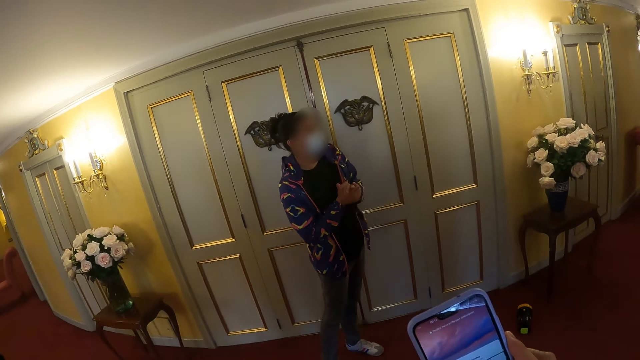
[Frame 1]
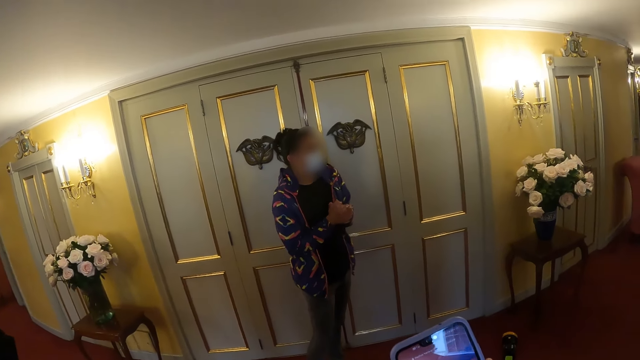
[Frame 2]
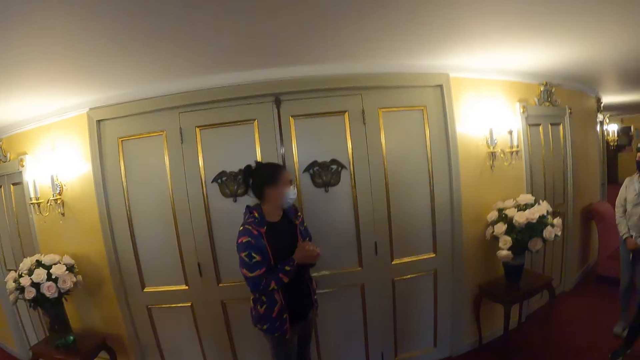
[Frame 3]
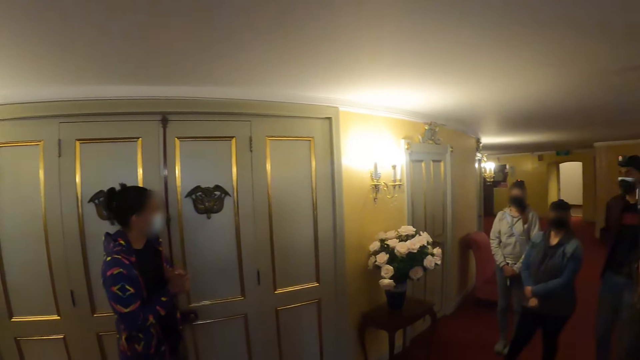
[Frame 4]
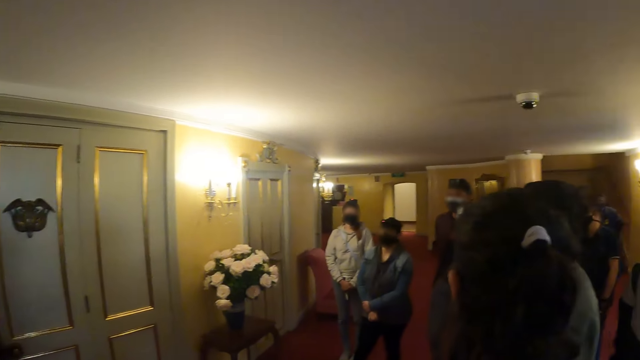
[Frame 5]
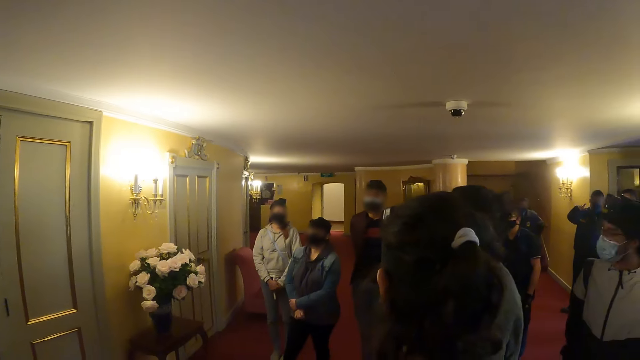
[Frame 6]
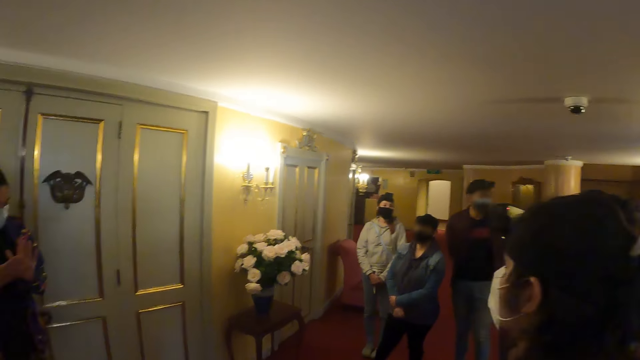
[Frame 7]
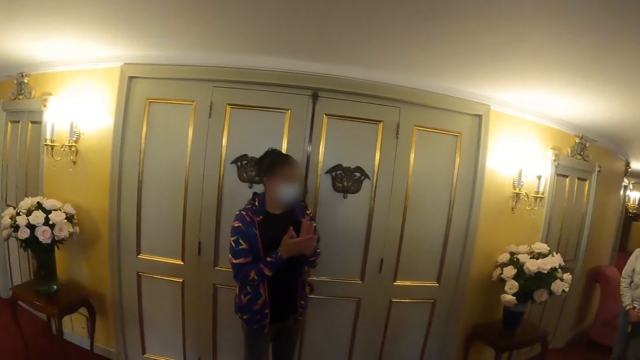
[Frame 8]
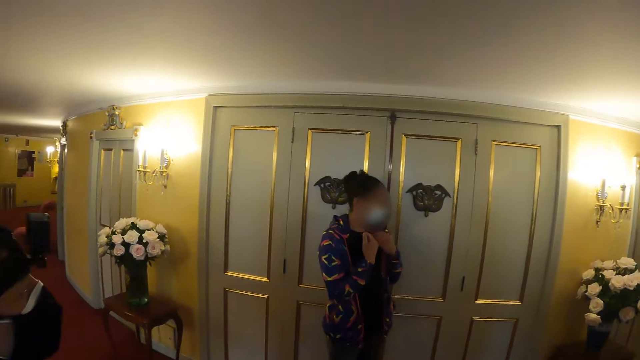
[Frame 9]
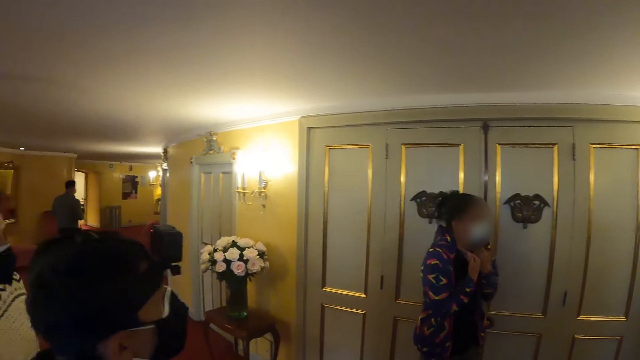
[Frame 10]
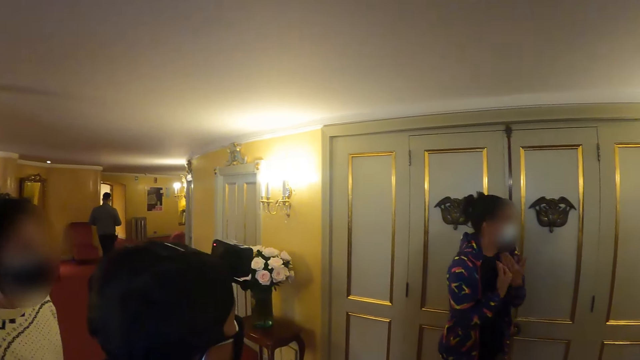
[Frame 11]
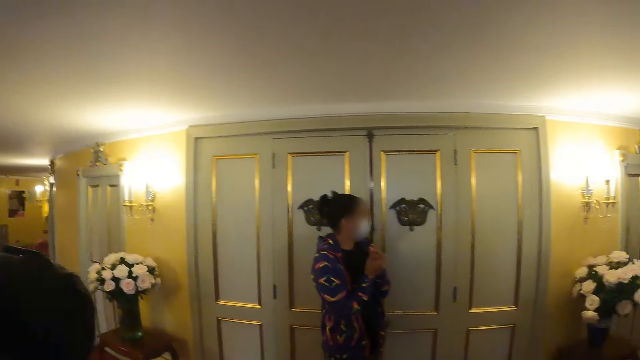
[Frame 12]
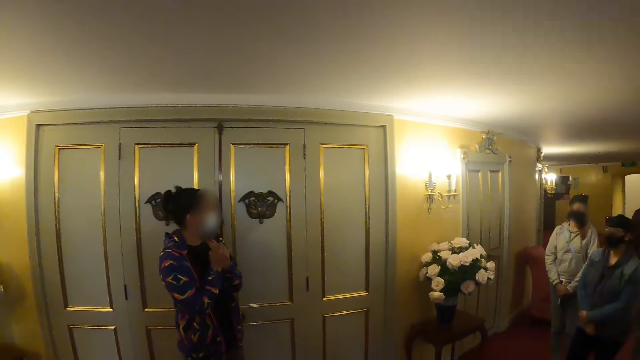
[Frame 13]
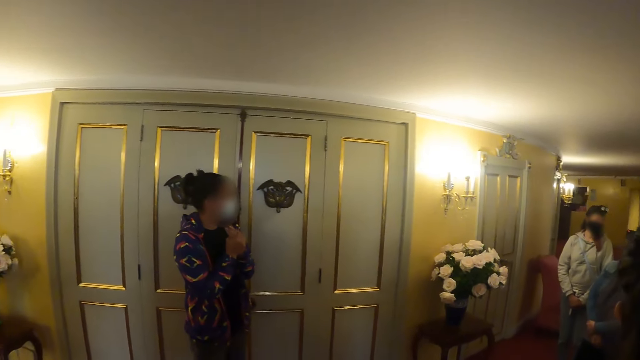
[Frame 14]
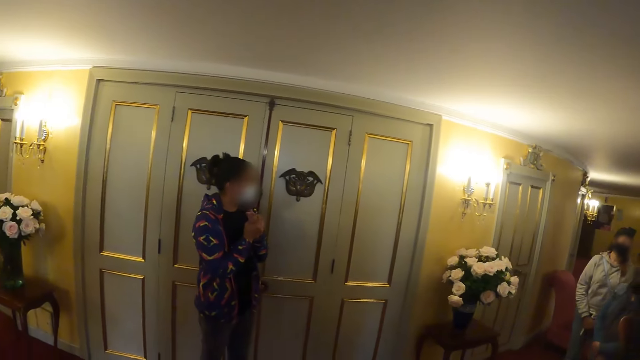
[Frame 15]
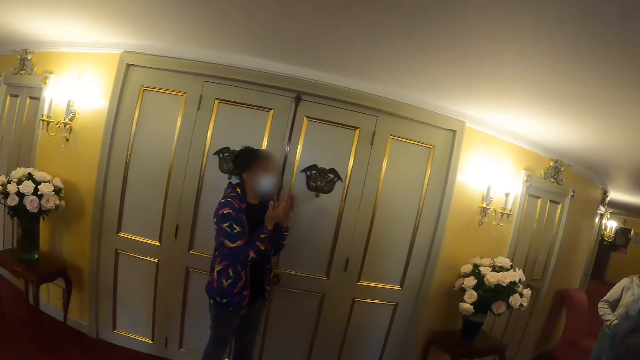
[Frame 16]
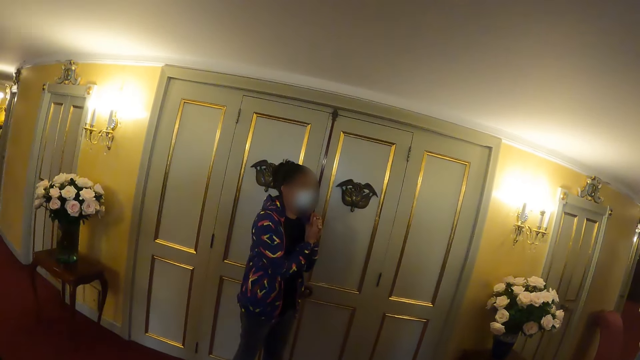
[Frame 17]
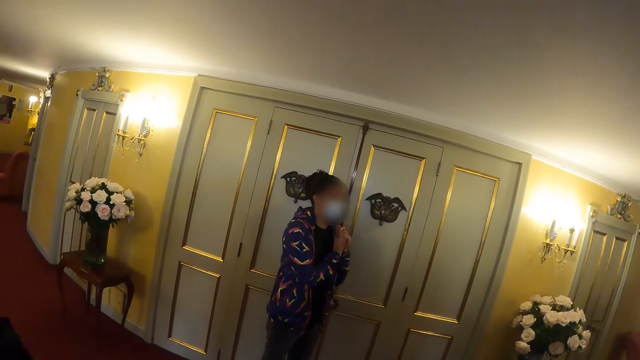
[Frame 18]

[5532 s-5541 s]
The camera wearer looks right. They look around the hallway. They look forward. They look left. They look forward.

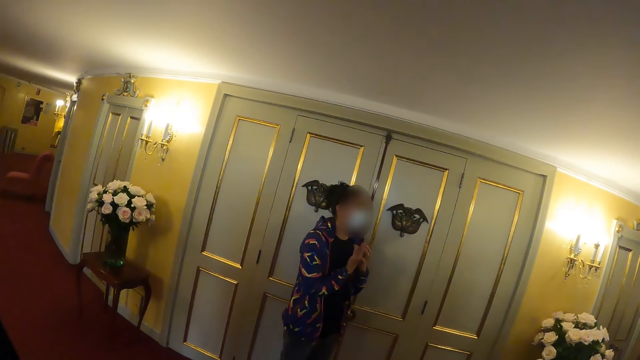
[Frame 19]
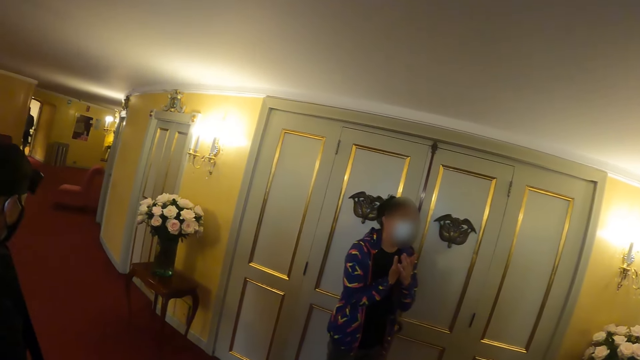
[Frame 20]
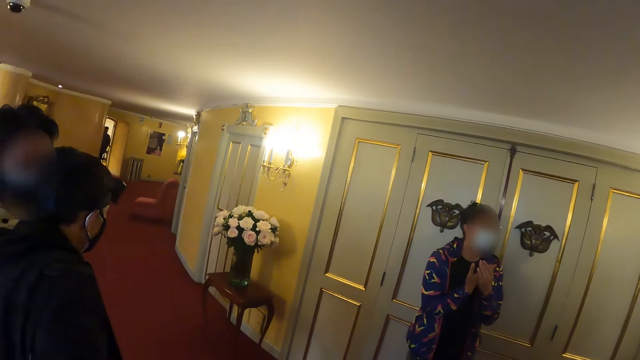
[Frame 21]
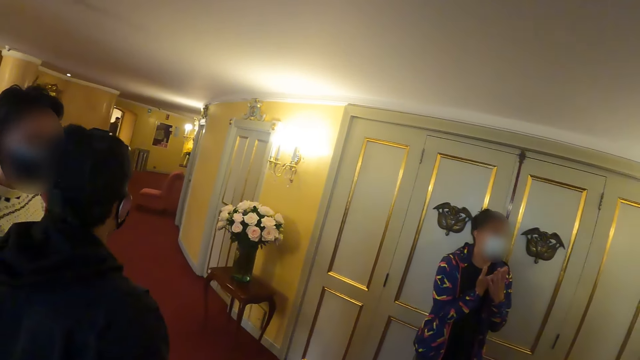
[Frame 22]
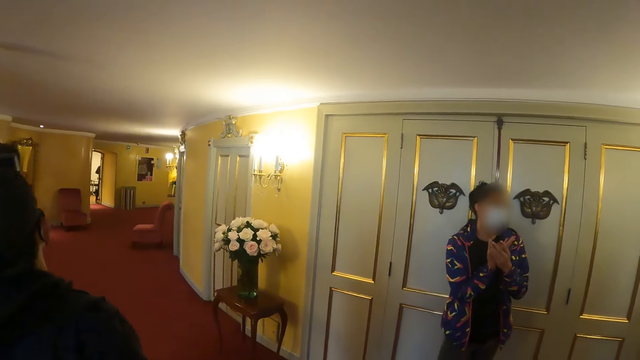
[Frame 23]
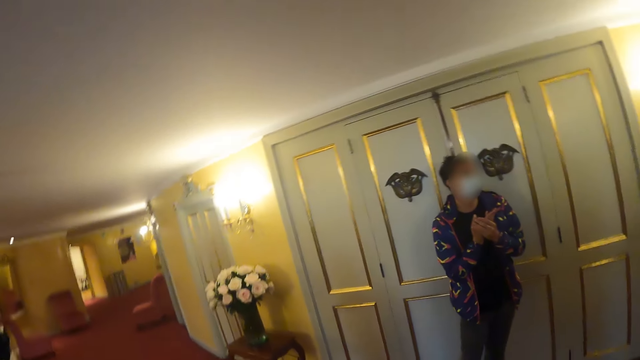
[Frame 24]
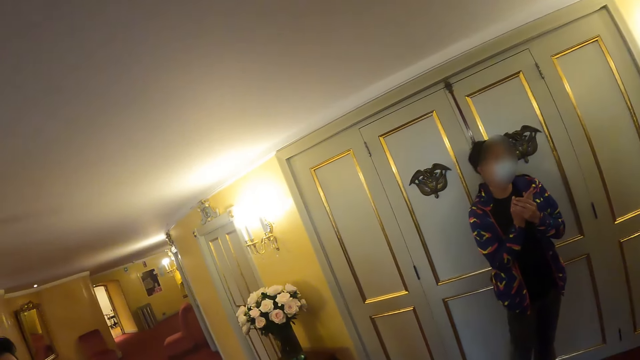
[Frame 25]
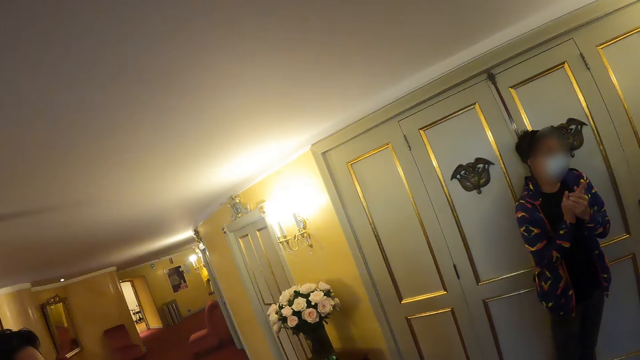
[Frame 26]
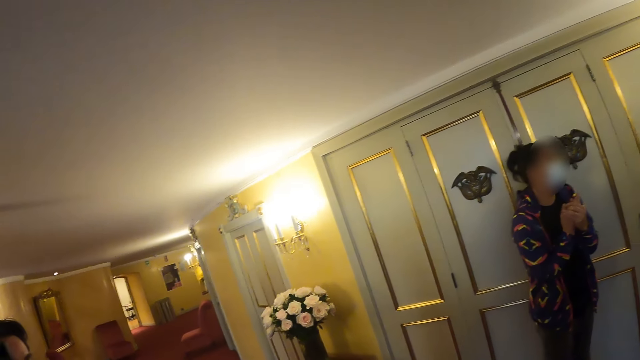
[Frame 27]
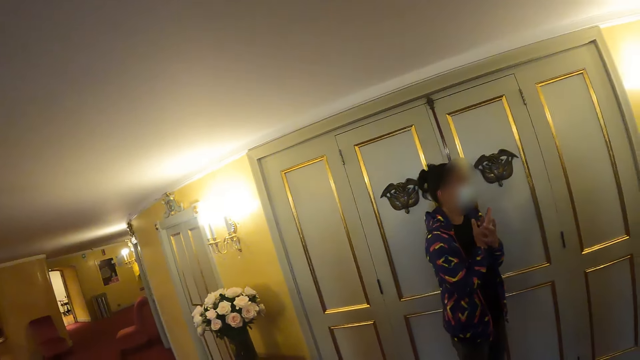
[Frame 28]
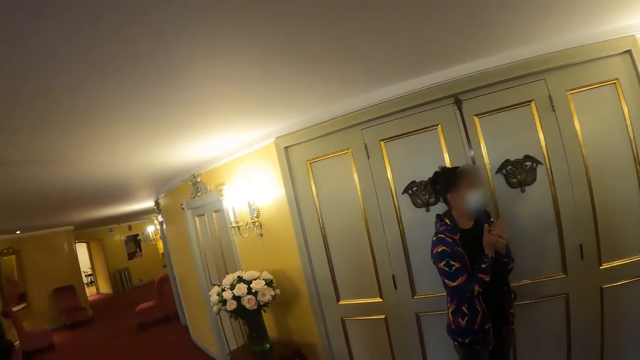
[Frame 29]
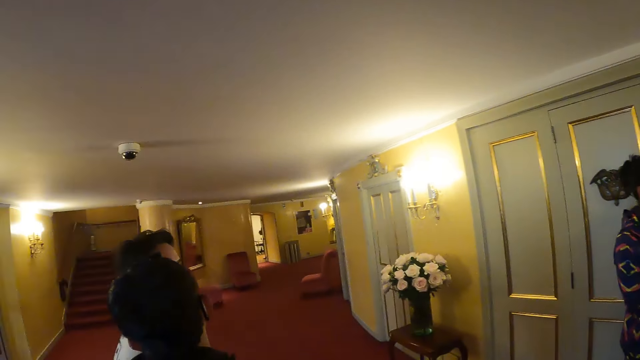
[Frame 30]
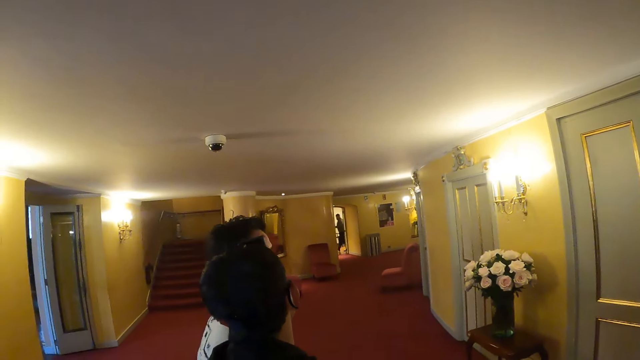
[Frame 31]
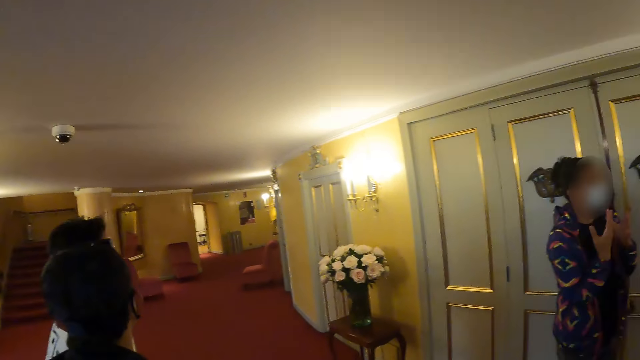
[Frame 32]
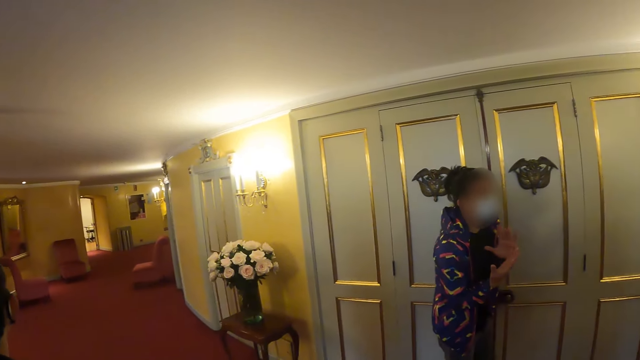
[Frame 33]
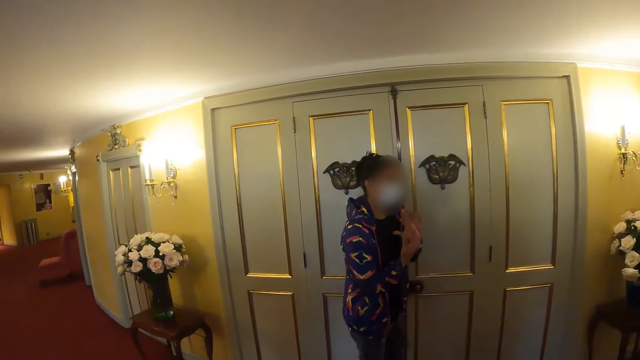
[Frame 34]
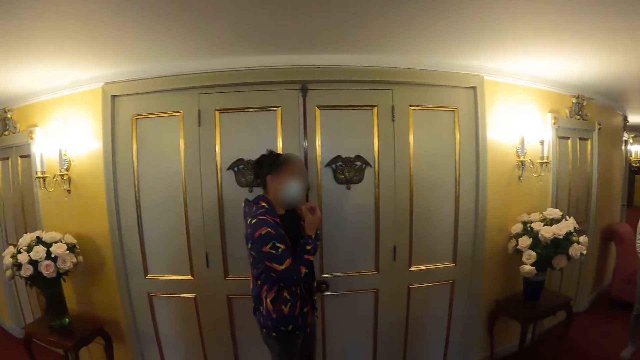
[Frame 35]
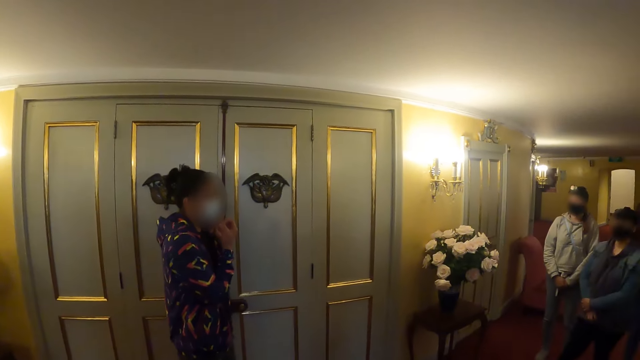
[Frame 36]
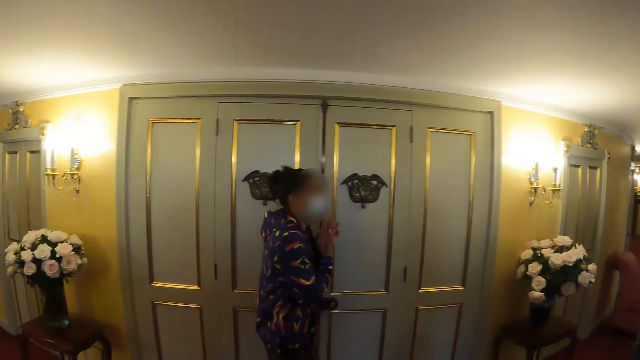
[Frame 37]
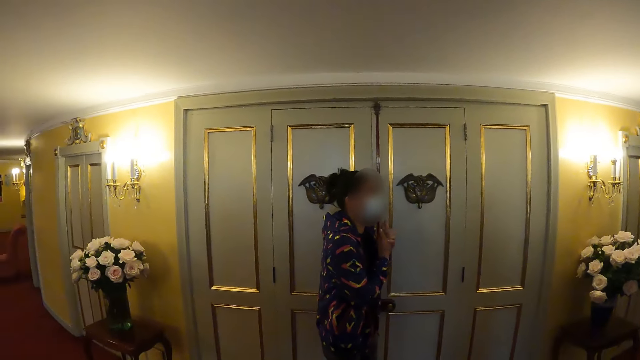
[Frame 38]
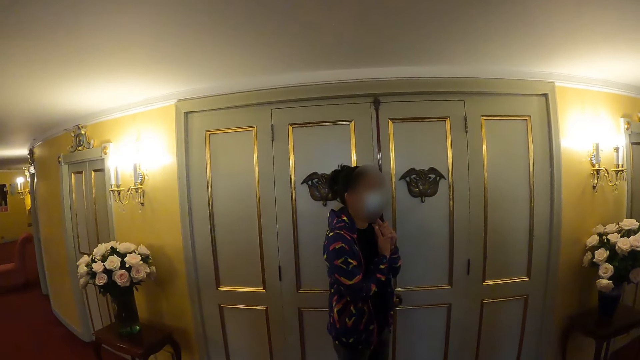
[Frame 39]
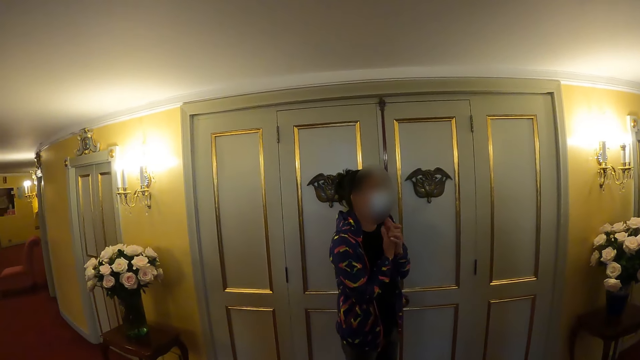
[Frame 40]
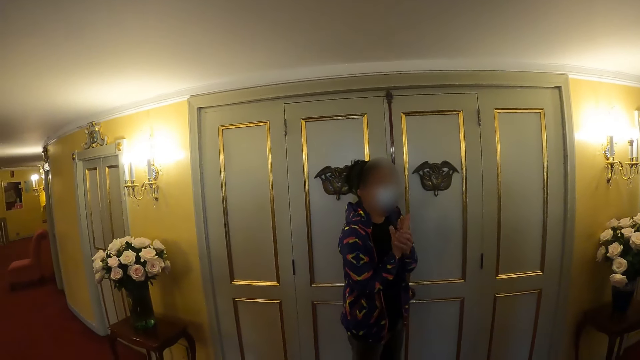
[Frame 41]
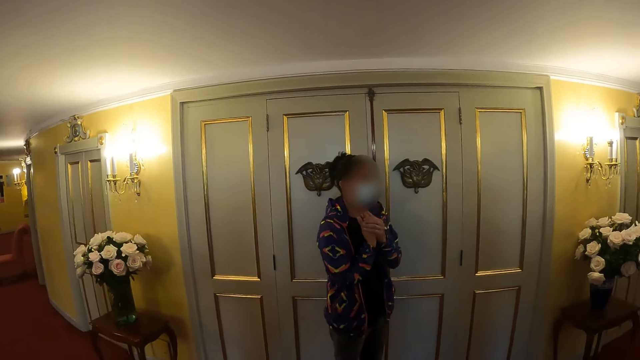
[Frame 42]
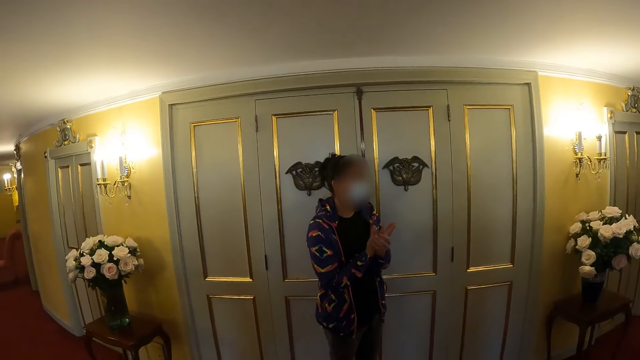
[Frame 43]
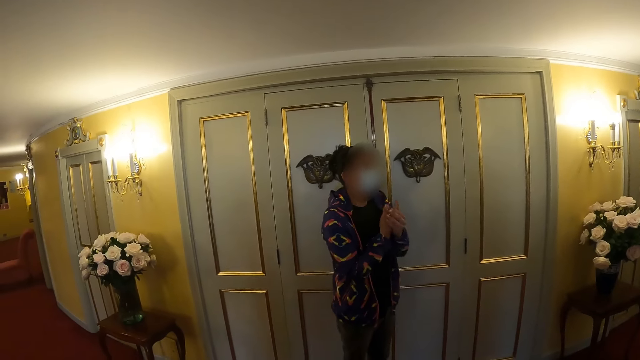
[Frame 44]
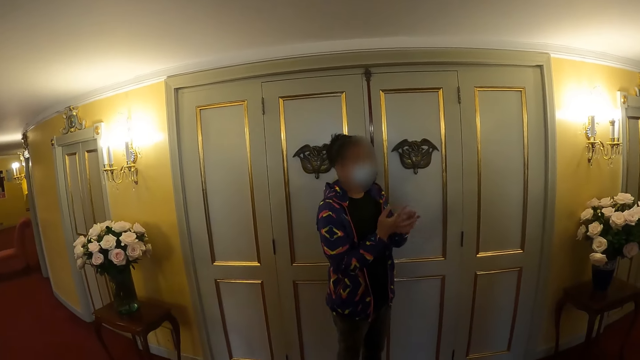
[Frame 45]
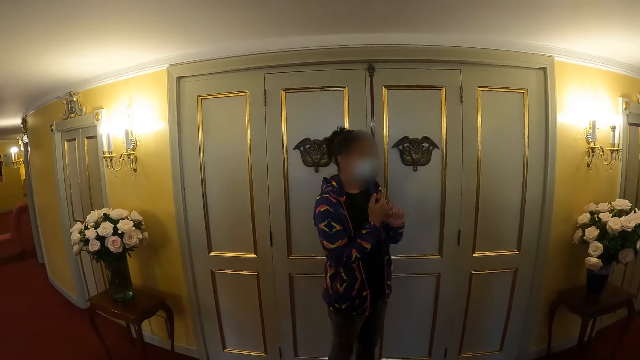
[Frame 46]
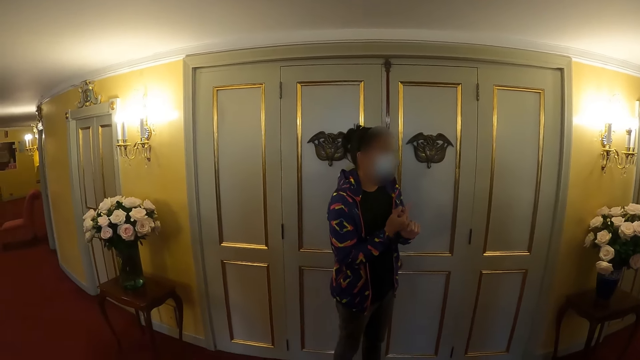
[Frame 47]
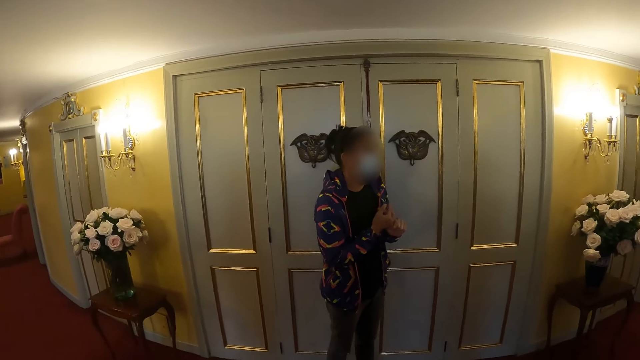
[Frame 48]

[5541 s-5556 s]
The camera wearer looks left. They look forward. They look left. They look forward. They look right. They look forward.
